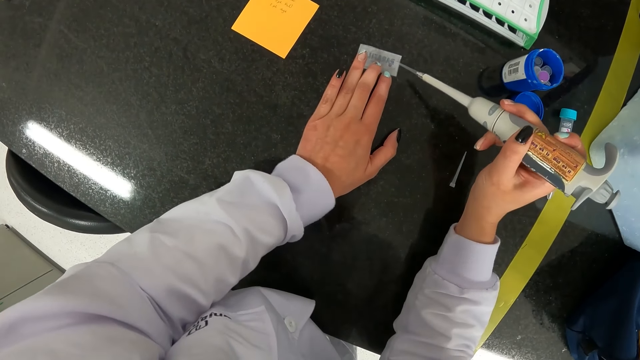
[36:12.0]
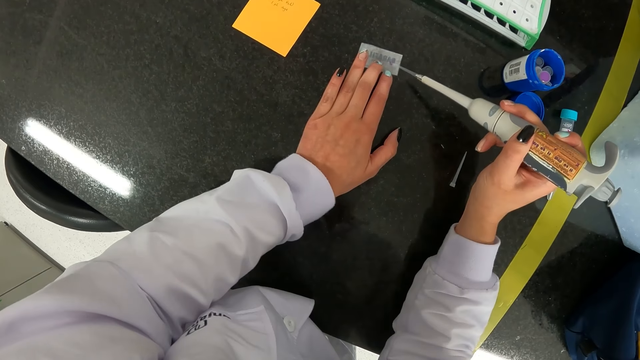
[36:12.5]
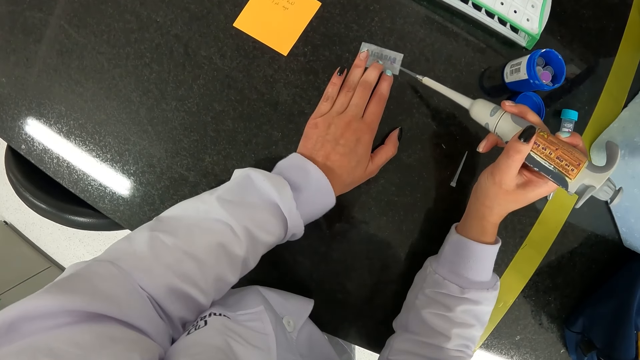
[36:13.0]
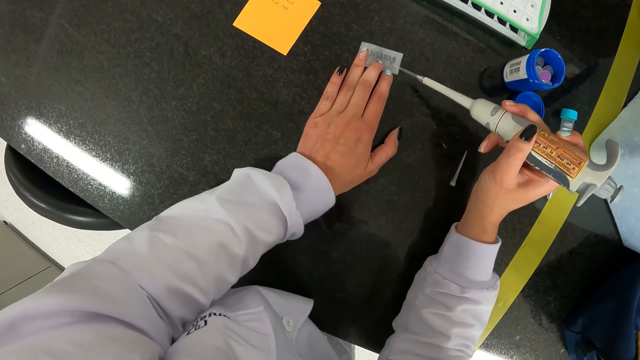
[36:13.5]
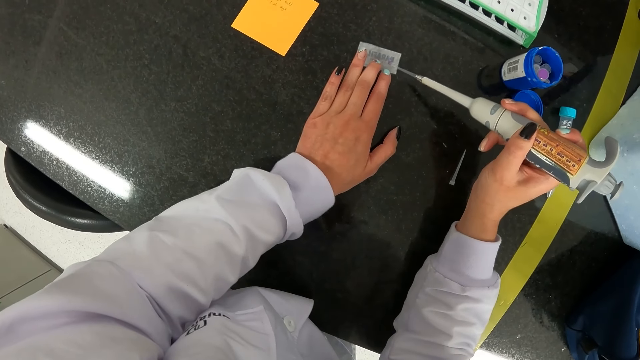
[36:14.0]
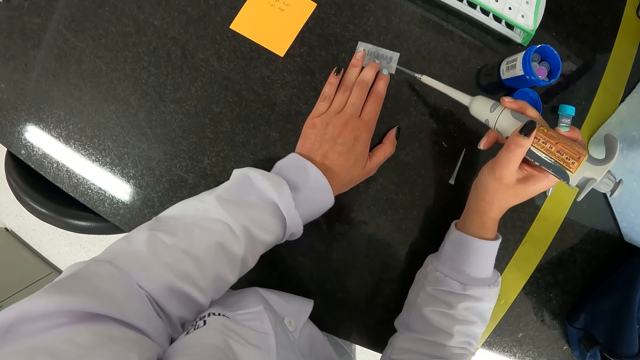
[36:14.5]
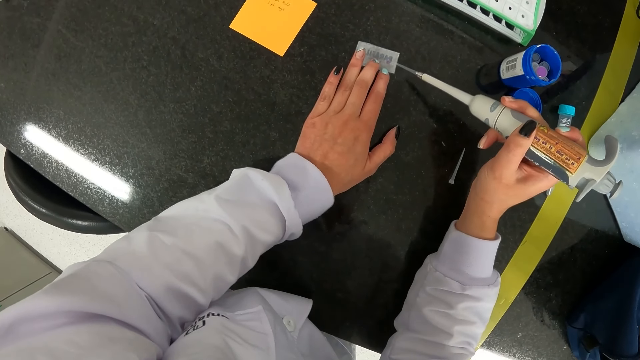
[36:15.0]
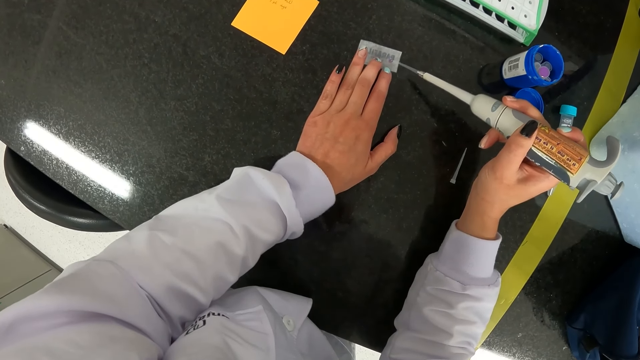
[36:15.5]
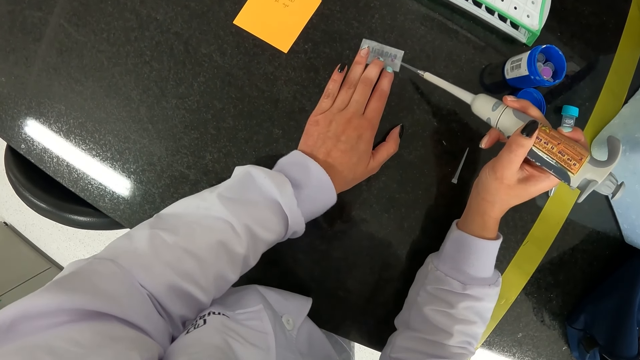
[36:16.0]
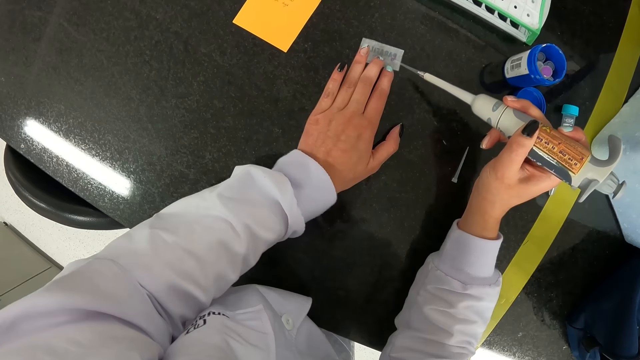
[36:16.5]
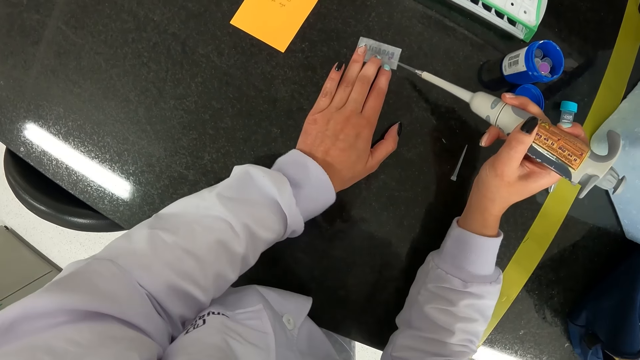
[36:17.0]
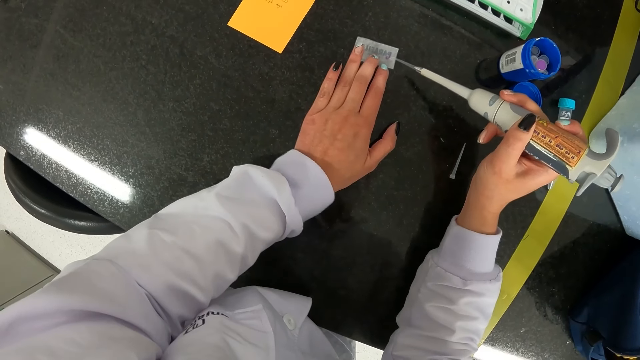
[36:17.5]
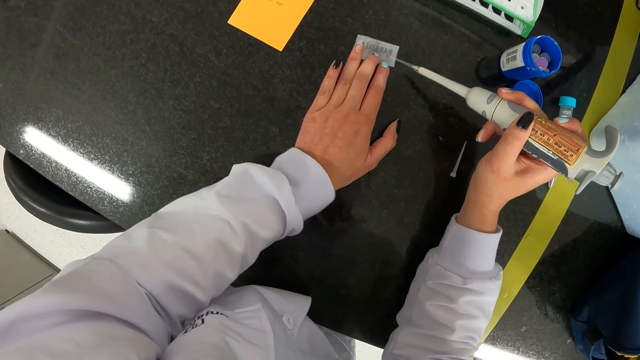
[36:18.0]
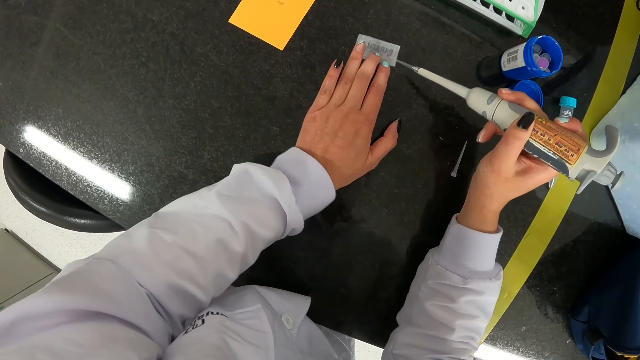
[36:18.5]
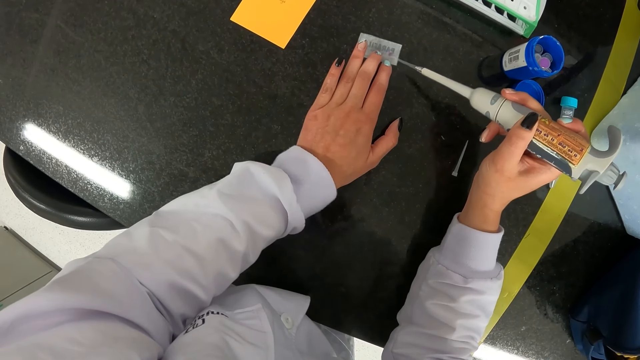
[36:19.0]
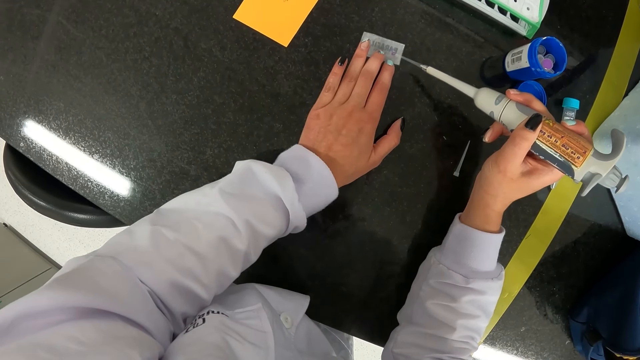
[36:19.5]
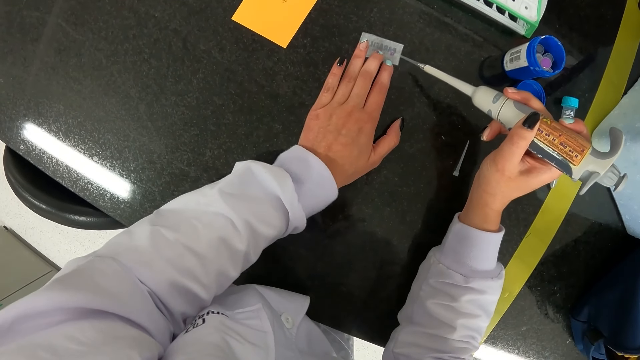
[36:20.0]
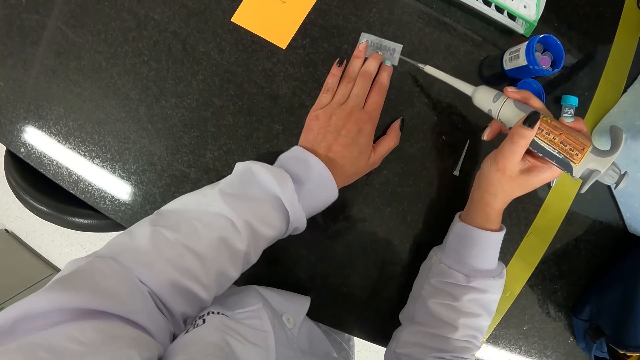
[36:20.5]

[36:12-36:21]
The camera wearer puts a sample on paper.

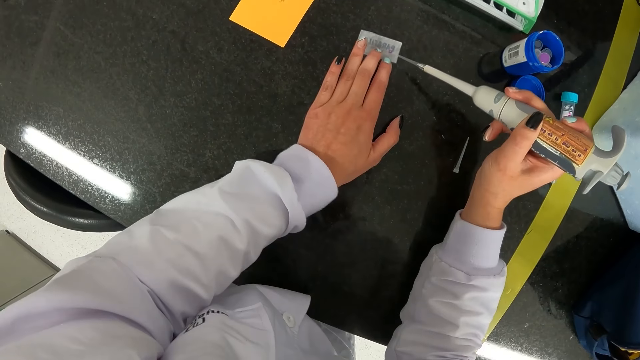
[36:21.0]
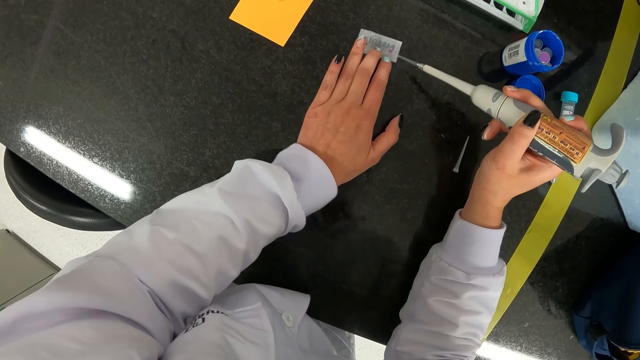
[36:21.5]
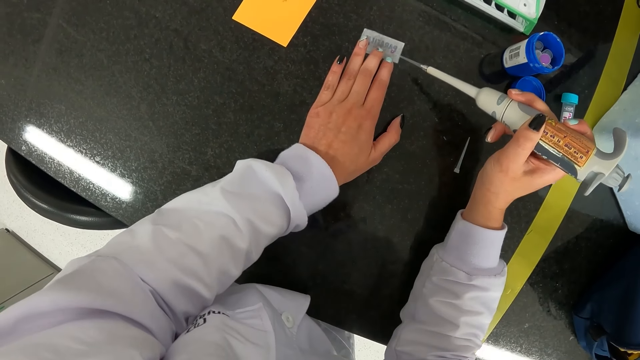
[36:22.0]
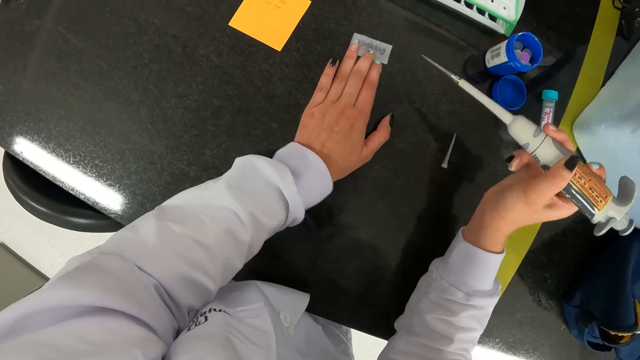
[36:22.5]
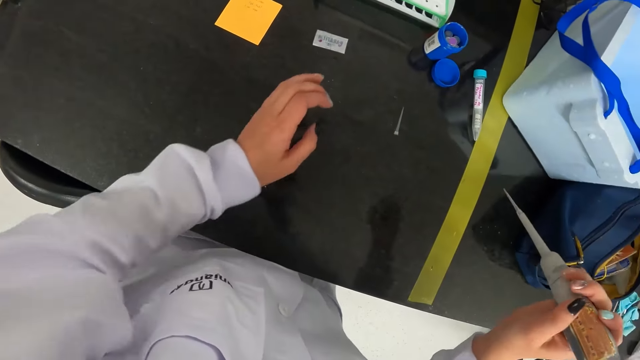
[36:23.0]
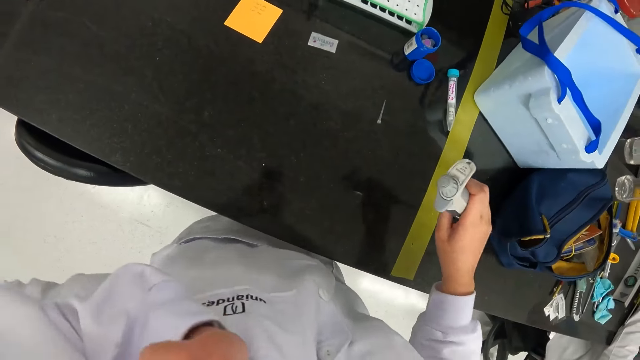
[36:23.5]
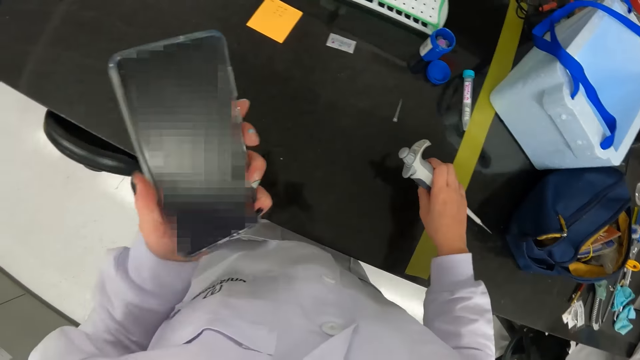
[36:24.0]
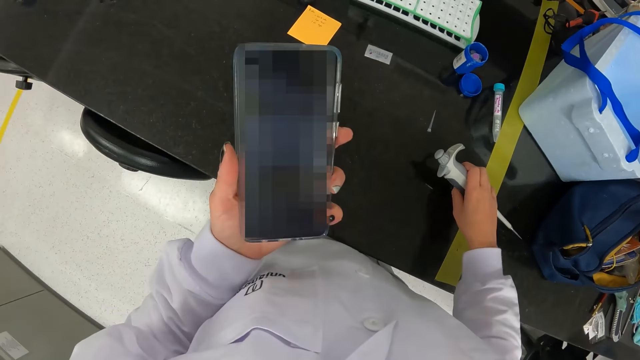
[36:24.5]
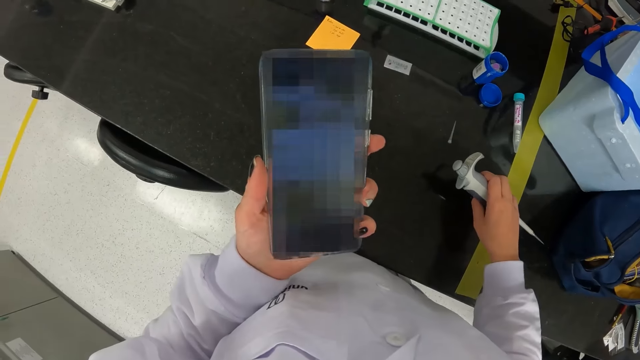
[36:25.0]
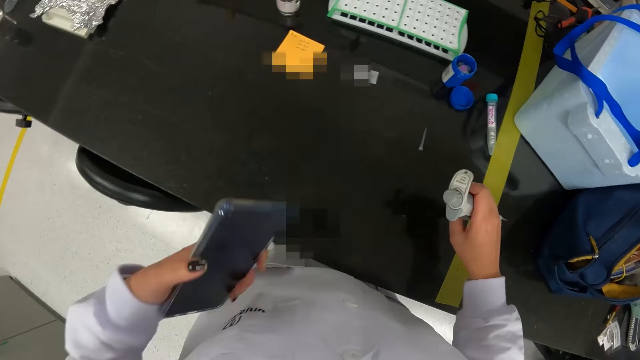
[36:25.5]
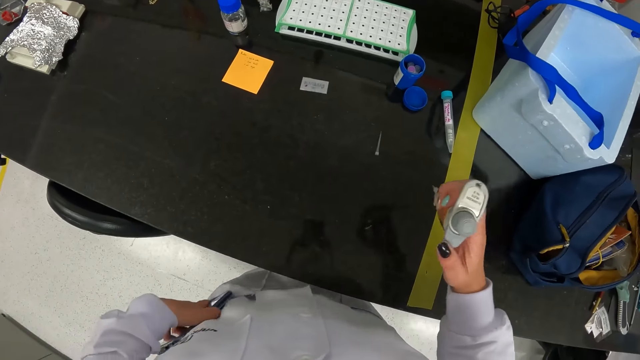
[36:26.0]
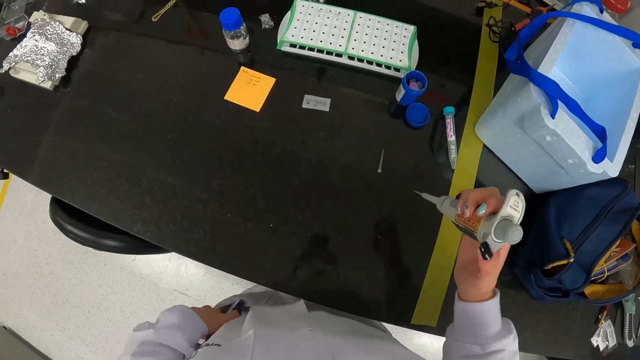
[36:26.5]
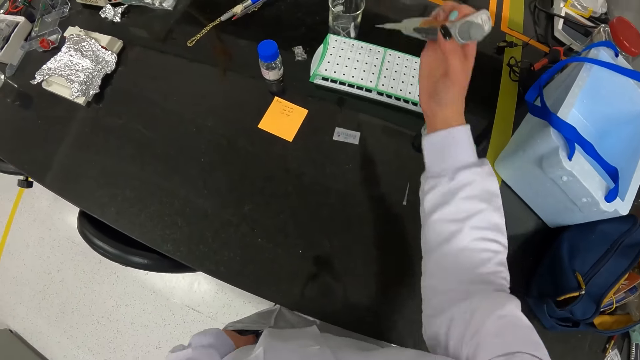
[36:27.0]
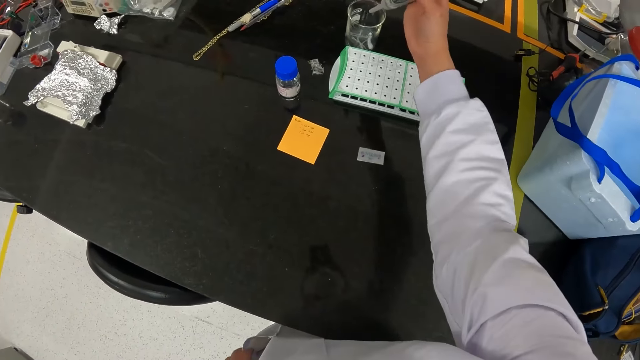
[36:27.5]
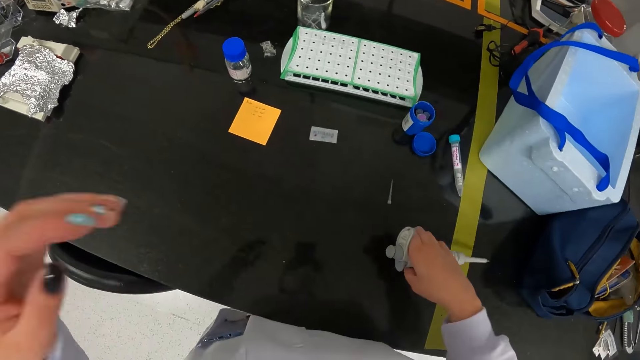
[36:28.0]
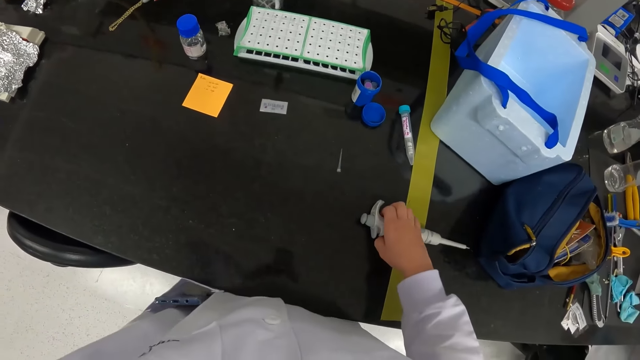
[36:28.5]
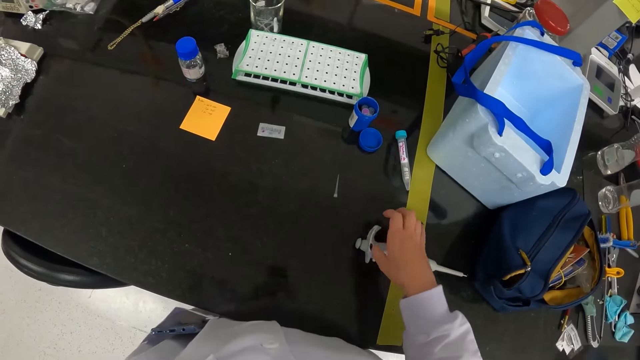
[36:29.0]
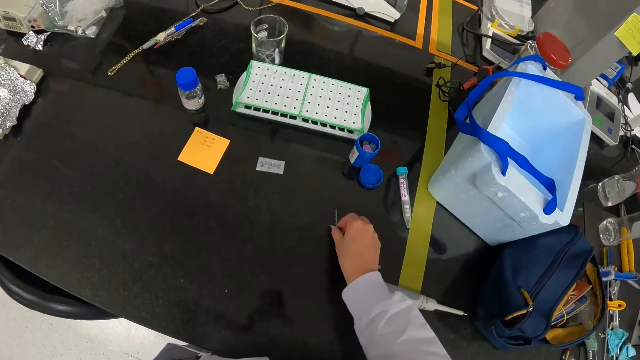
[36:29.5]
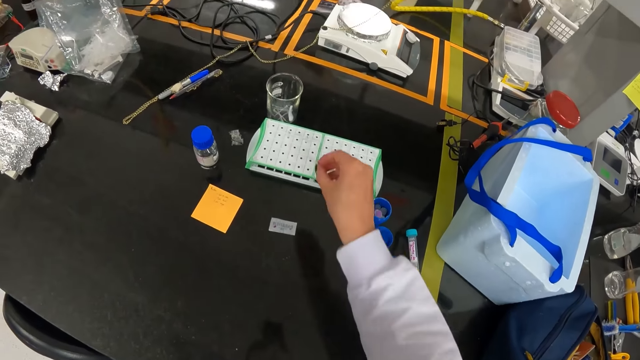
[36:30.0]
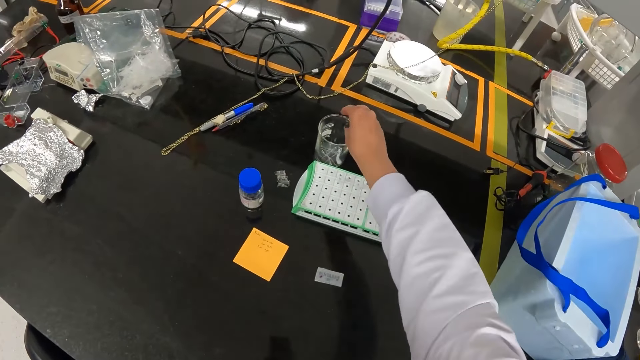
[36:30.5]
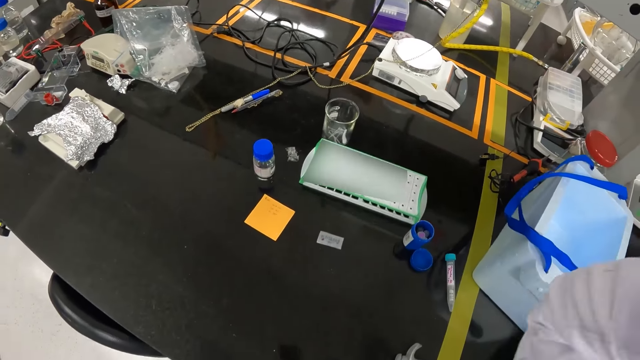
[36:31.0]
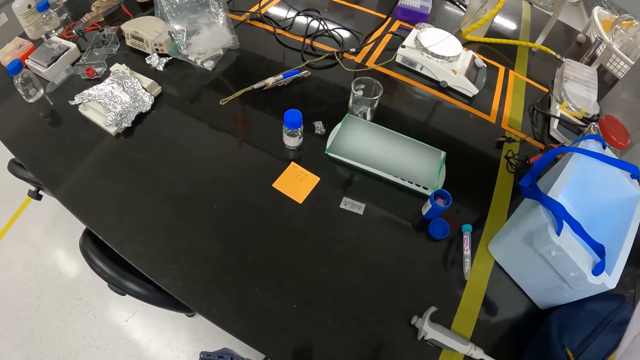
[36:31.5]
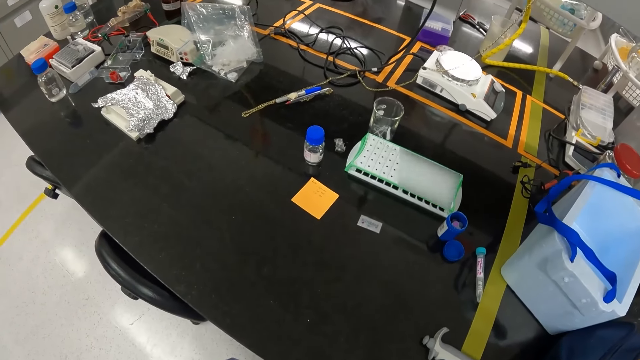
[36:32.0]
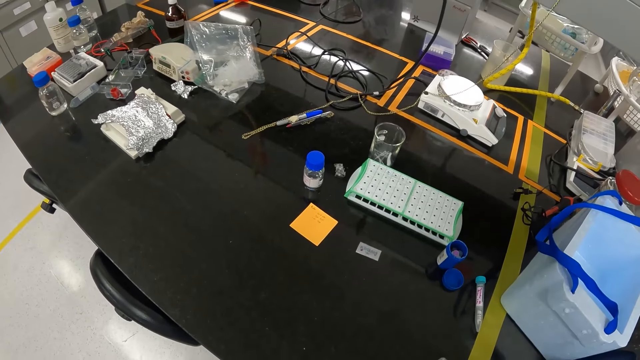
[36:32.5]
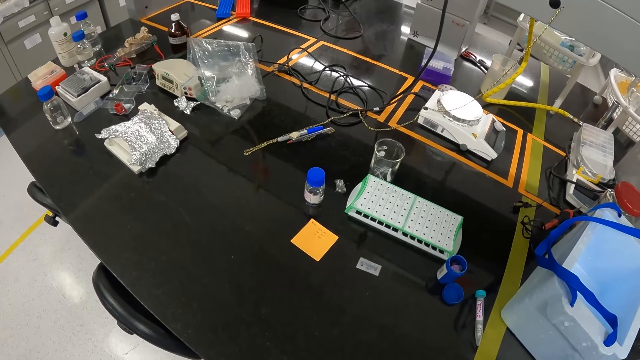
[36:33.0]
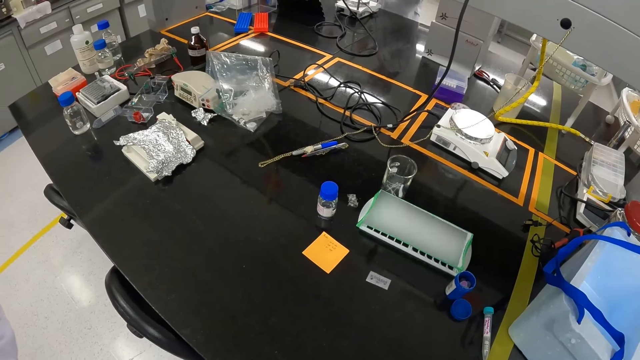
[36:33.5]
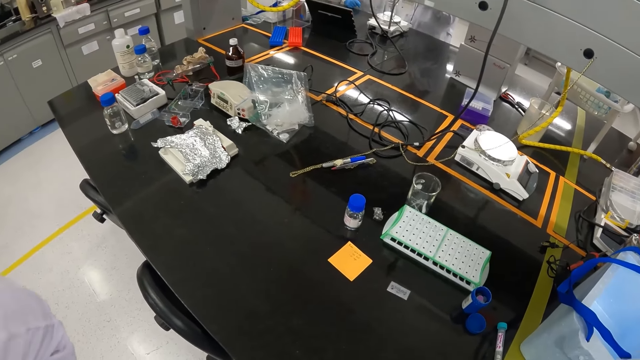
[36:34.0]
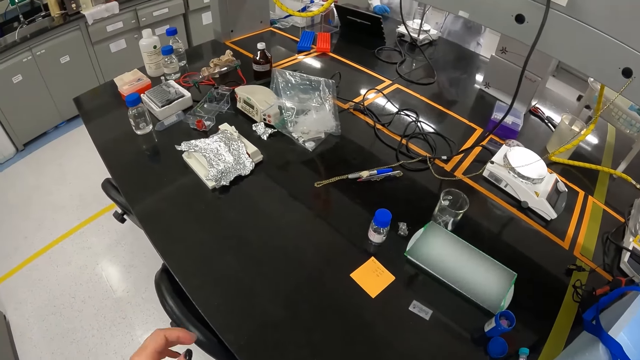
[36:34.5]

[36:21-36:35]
The camera wearer moves a gun. She takes a phone from her chest pocket with her left hand. She checks the phone in her left hand. She puts the phone in her right side pocket with her left hand. She drops the fluid from the micro pipette in her right hand inside a beaker on the table. She drops the micro pipette in her right hand on the table. She picks up a needle from the table with her right hand. She drops the needle in her right hand inside the beaker on the table. She looks around.
